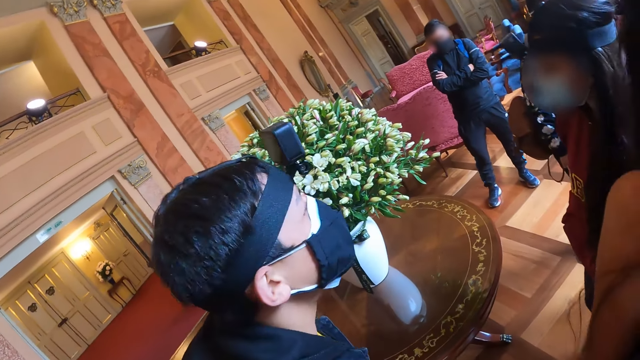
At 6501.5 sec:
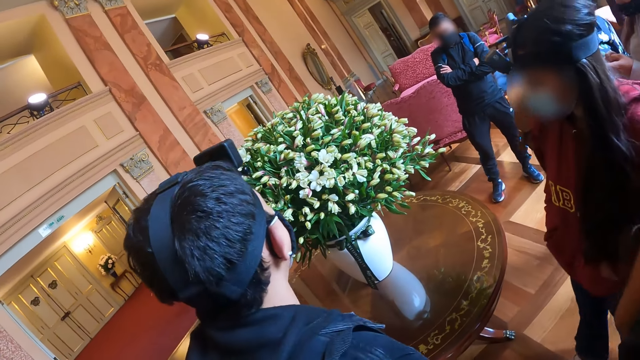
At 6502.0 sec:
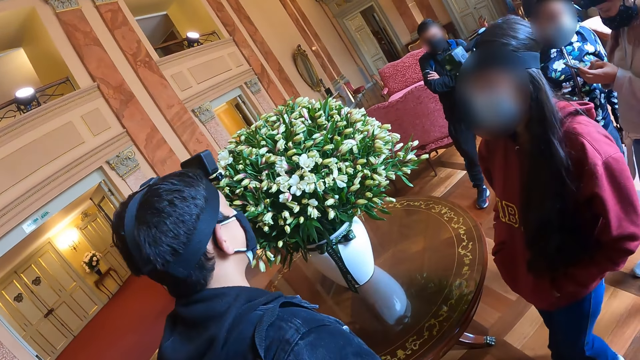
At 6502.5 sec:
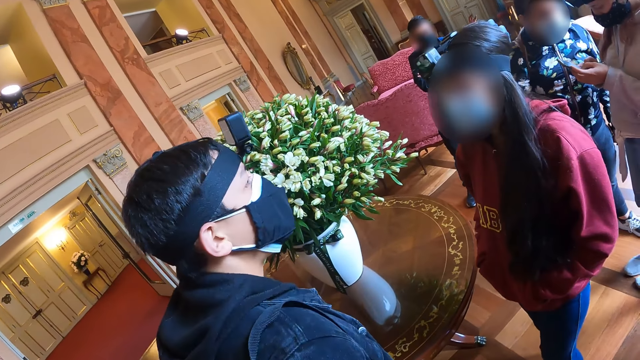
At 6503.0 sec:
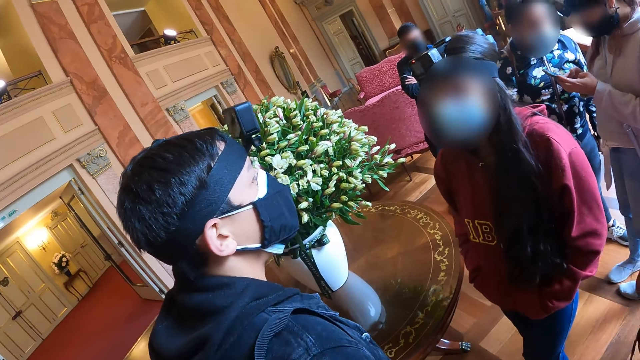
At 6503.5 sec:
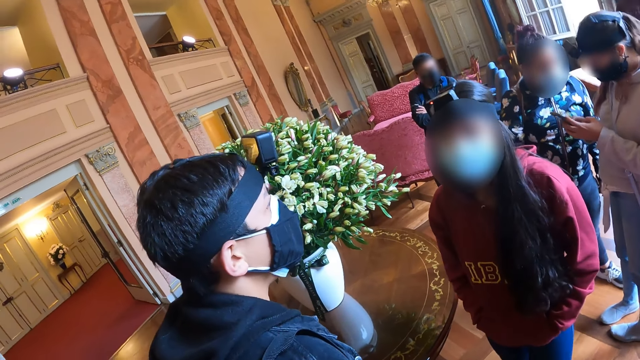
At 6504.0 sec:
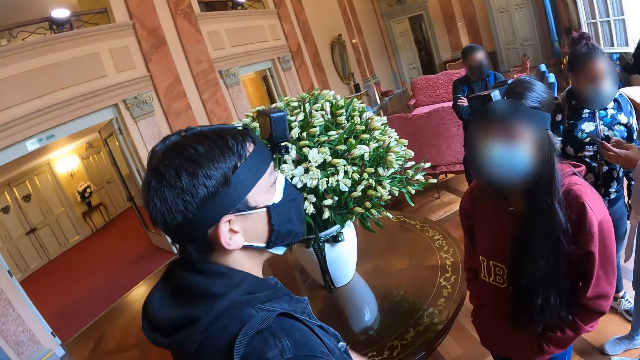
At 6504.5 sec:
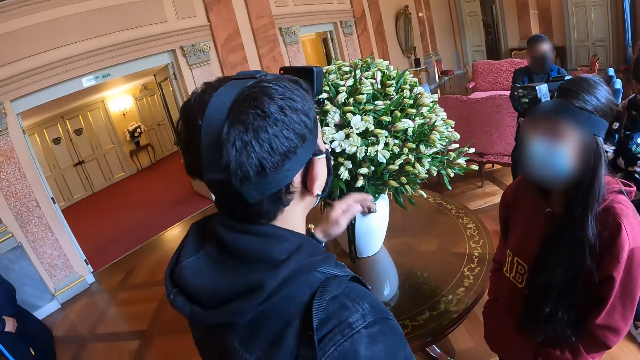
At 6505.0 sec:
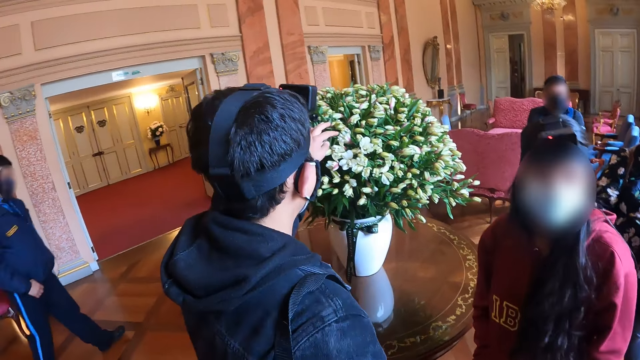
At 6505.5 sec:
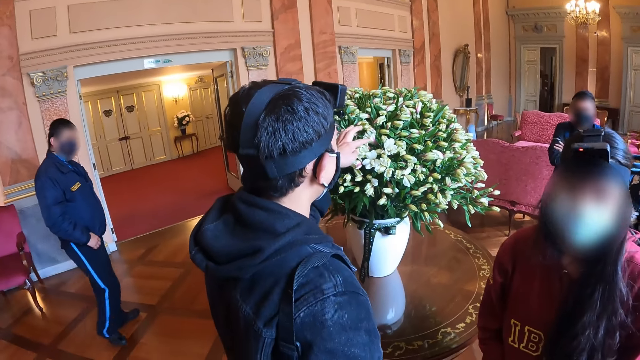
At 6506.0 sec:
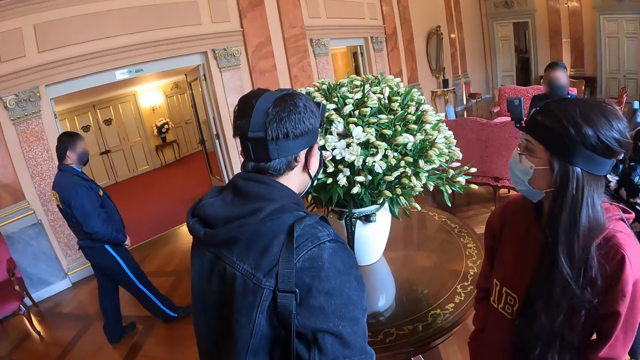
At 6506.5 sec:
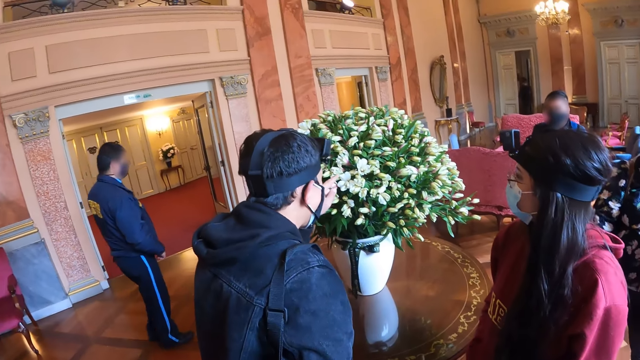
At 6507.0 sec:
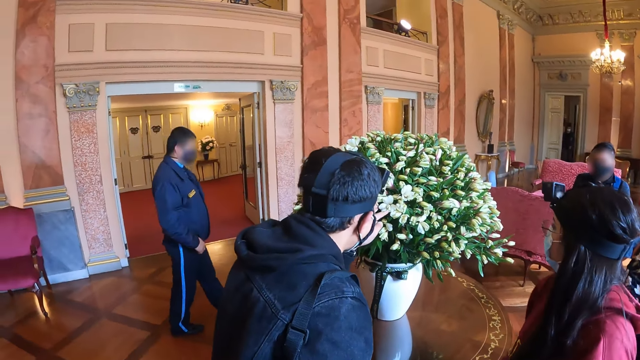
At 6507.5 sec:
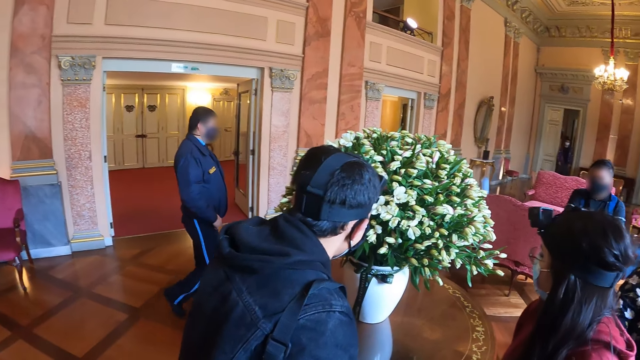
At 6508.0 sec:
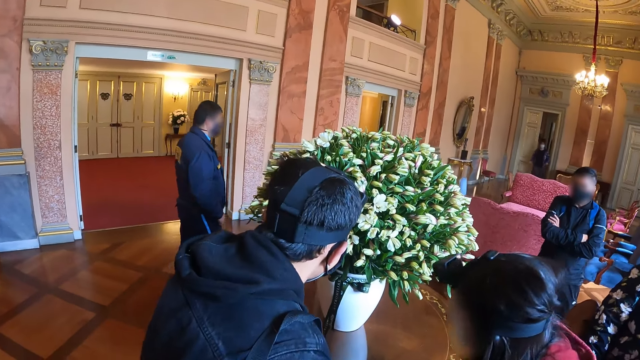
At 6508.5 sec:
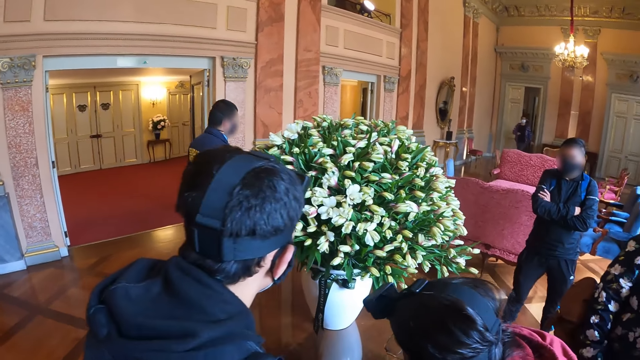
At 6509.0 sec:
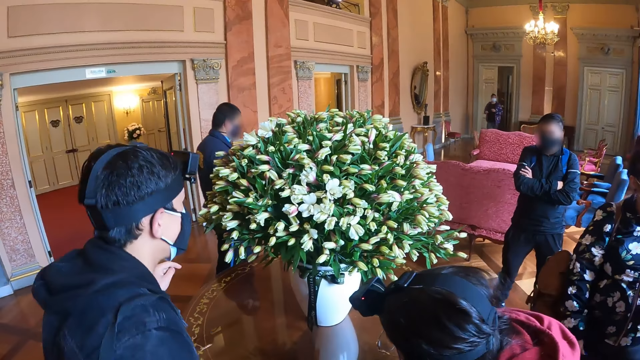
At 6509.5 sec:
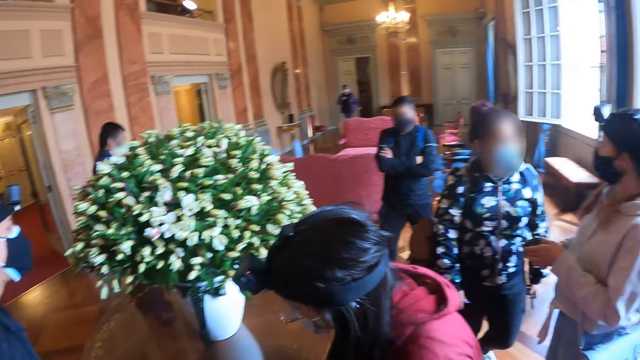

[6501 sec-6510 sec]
The camera wearer looks around.

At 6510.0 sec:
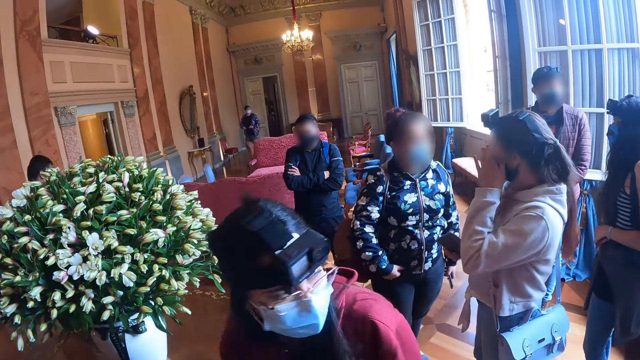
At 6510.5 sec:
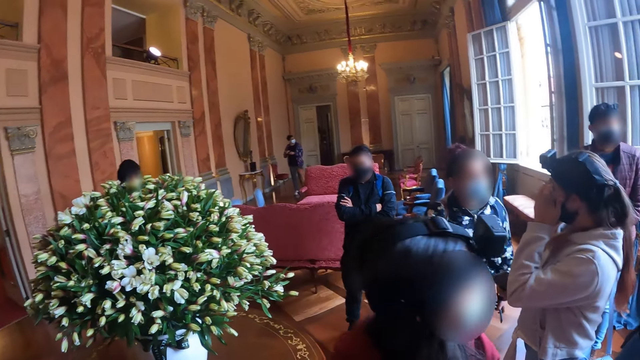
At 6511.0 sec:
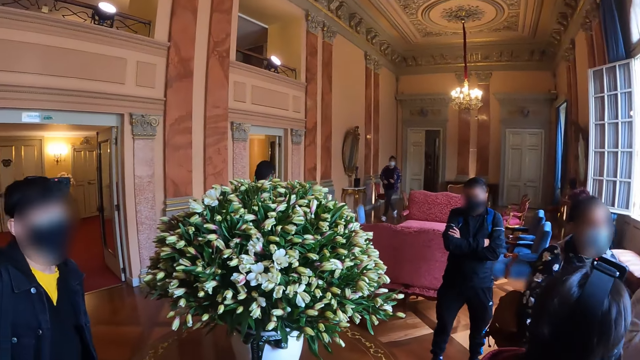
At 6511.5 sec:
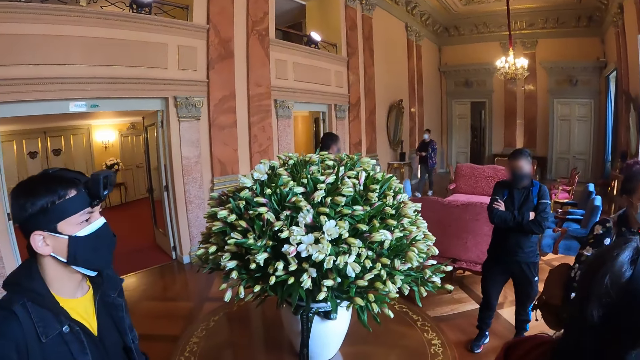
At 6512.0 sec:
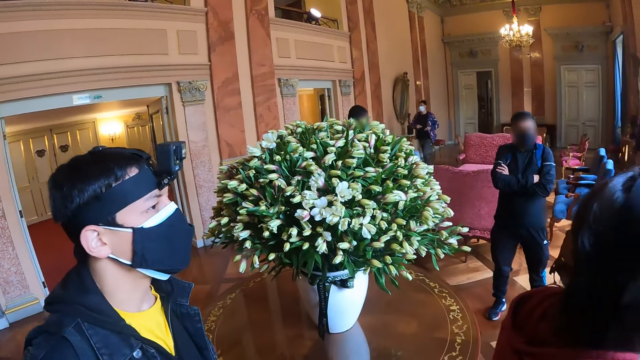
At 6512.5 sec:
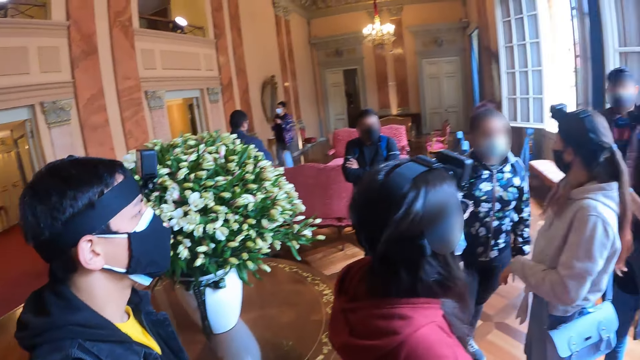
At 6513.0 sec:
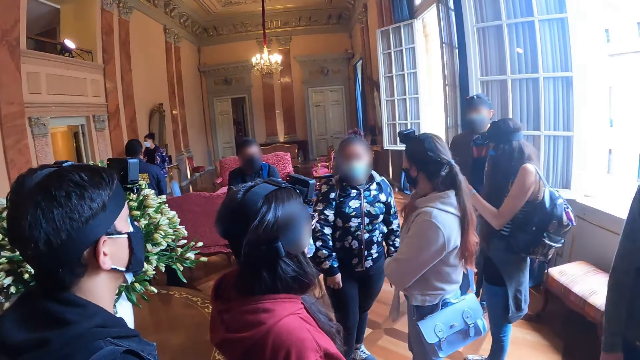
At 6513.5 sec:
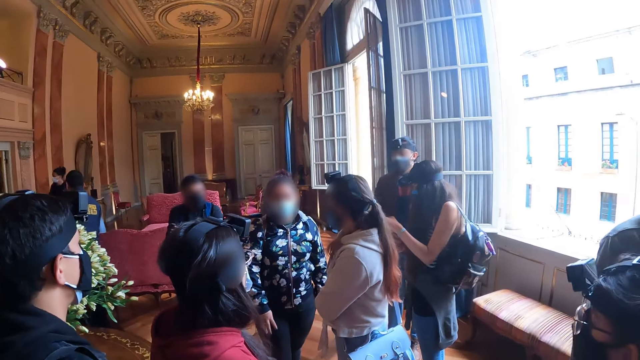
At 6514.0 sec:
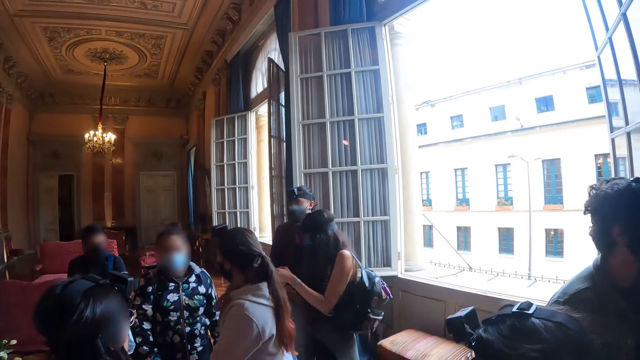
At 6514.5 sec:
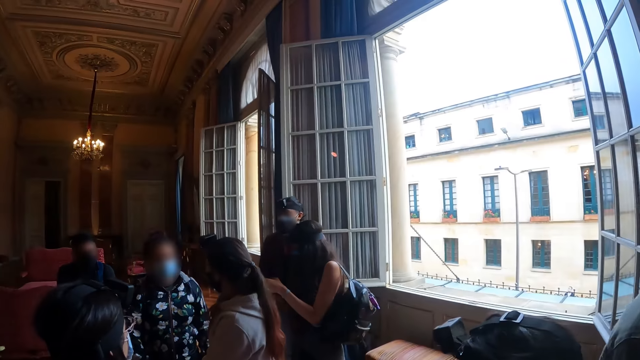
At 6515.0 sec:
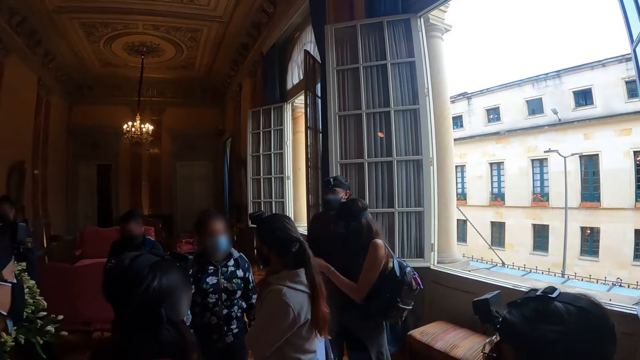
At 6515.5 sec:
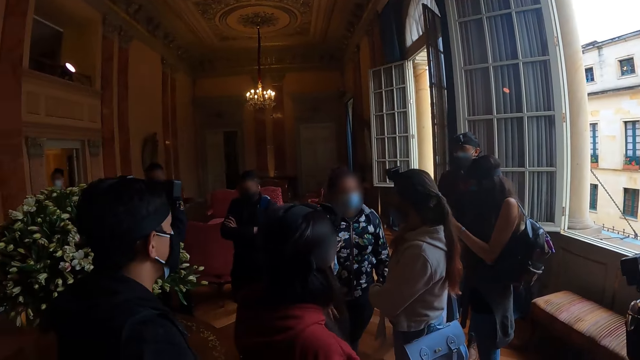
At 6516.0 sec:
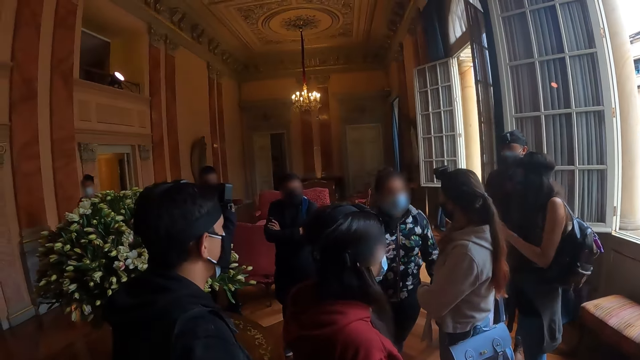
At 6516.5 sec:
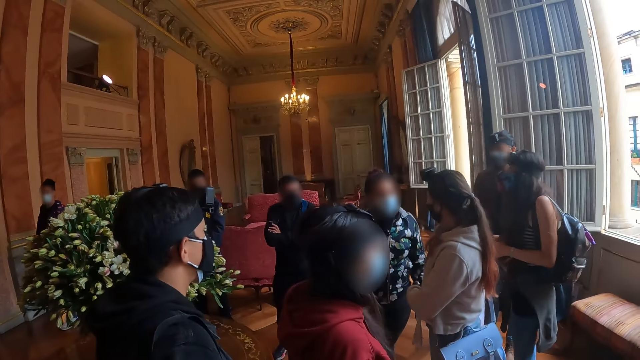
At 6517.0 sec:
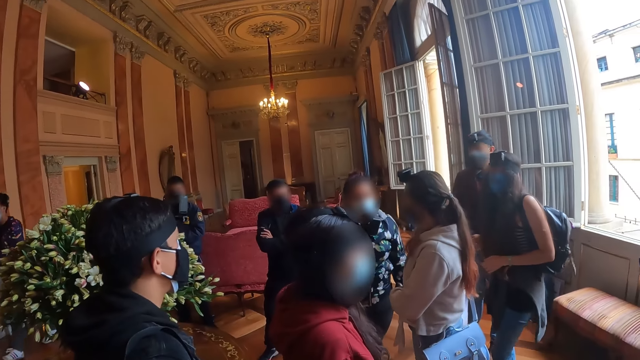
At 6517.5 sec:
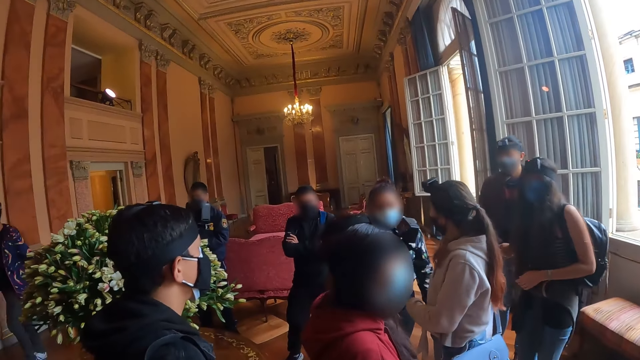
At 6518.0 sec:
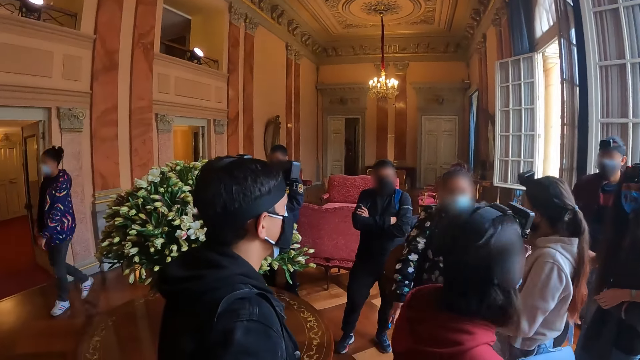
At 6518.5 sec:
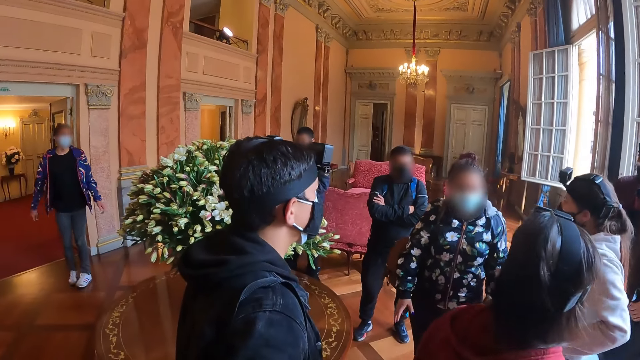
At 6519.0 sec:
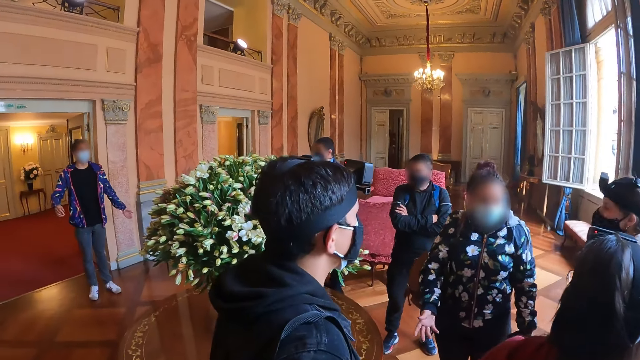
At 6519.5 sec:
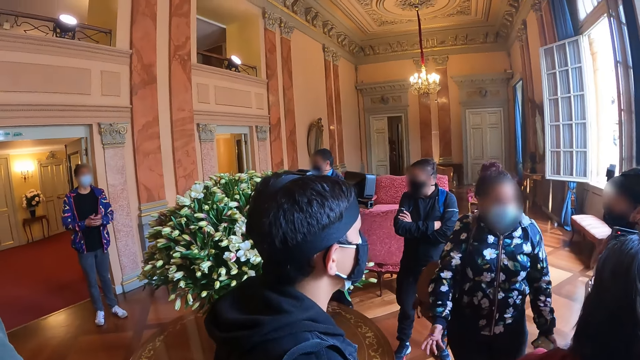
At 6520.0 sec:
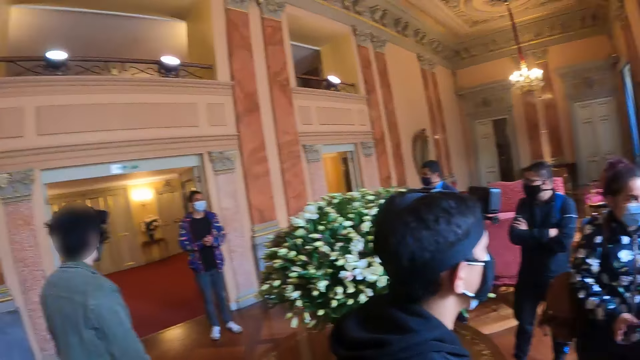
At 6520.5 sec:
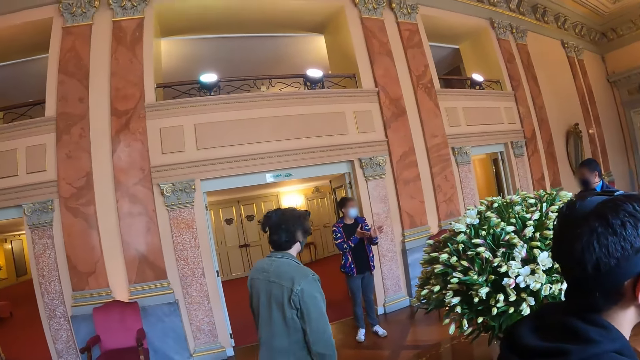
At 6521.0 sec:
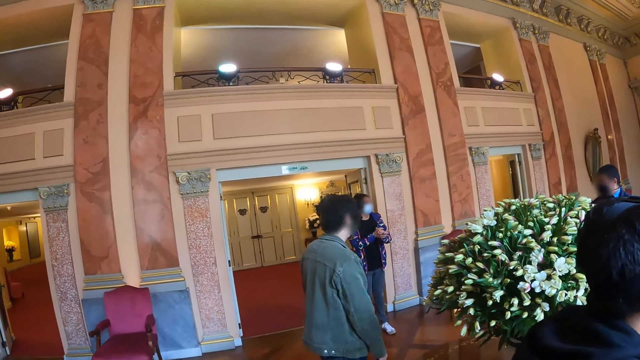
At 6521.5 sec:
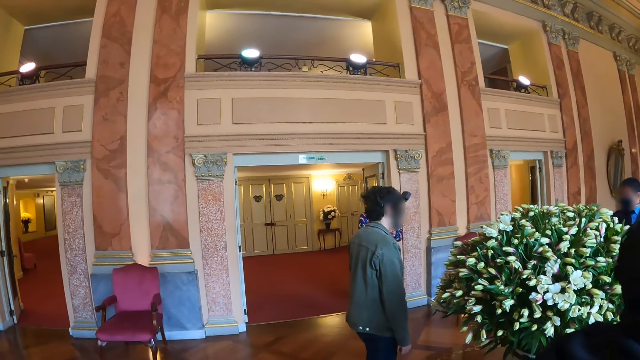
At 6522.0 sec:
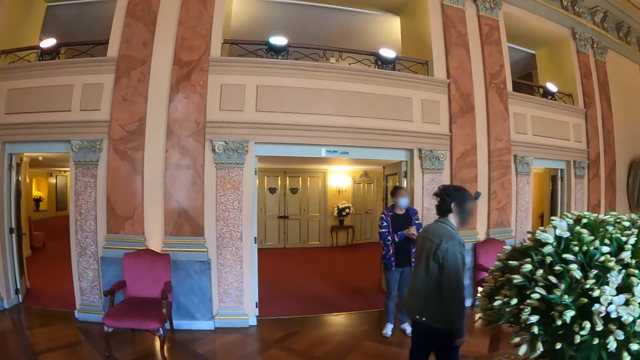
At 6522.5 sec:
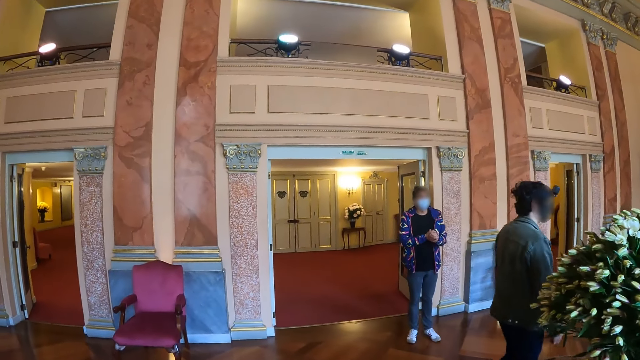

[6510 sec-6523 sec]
A man walks around the room. The camera wearer looks around the building. The man stands at the door. The man holds his hands together, gestures his hands, and holds his hands together.
